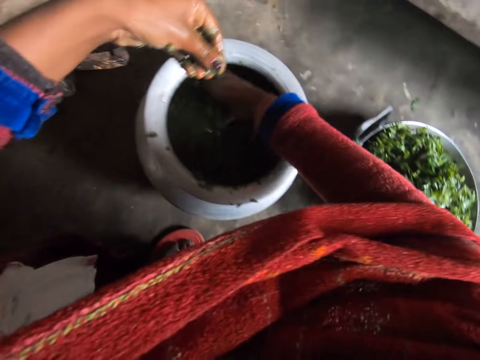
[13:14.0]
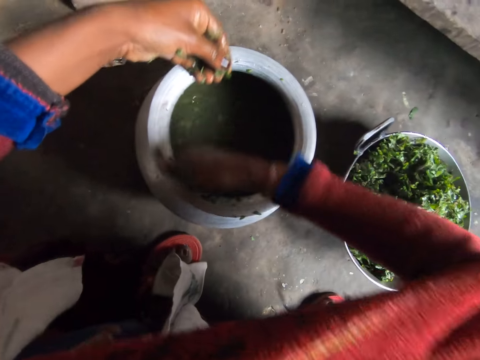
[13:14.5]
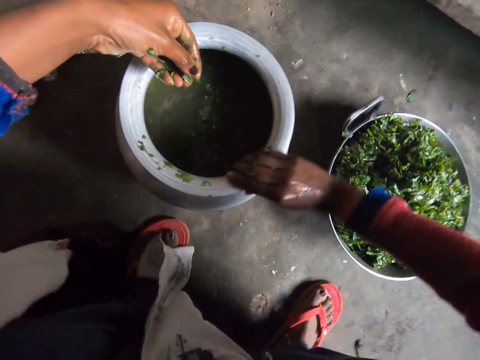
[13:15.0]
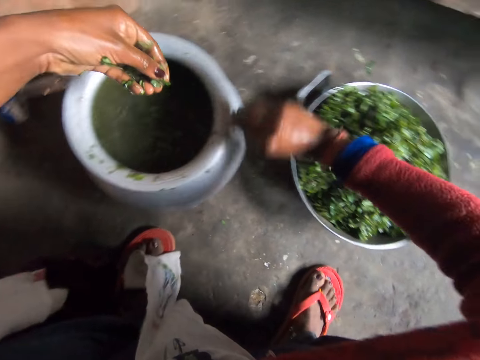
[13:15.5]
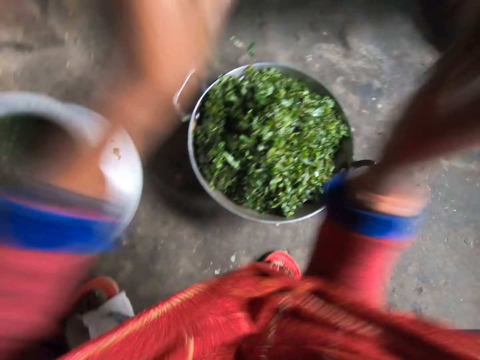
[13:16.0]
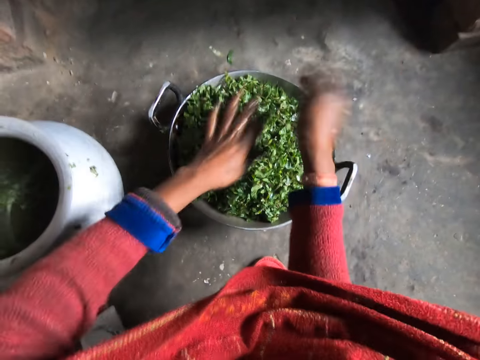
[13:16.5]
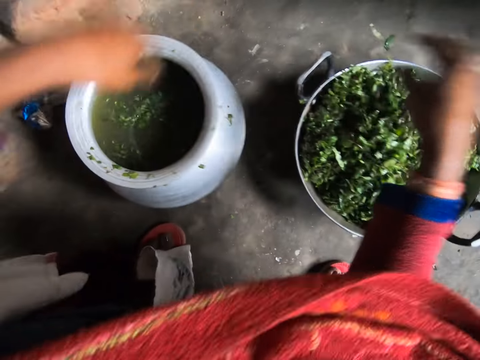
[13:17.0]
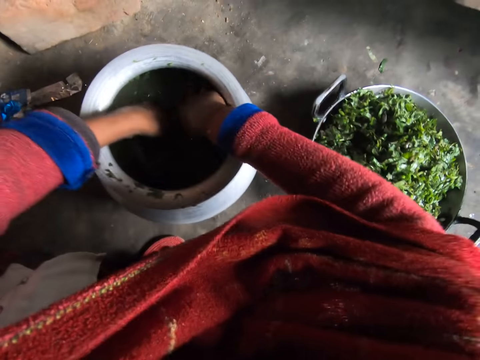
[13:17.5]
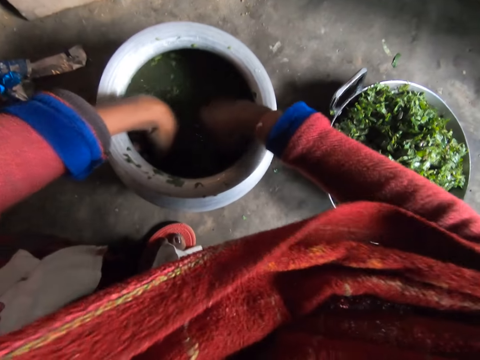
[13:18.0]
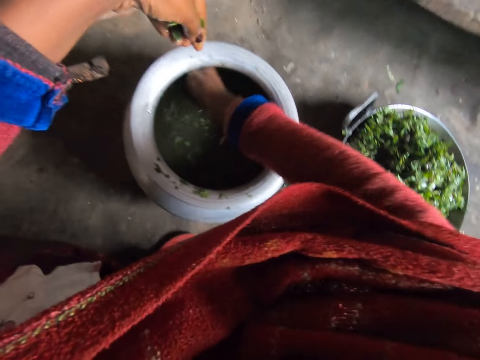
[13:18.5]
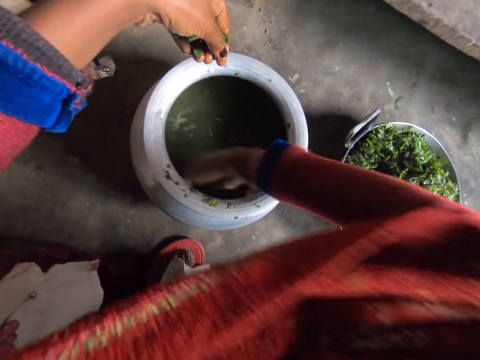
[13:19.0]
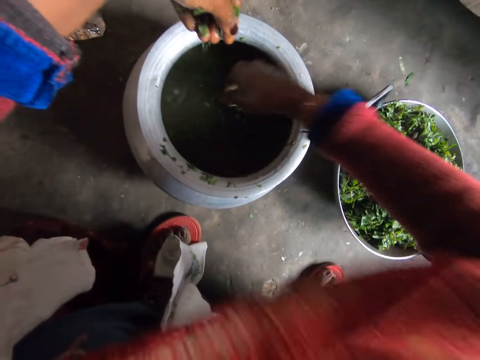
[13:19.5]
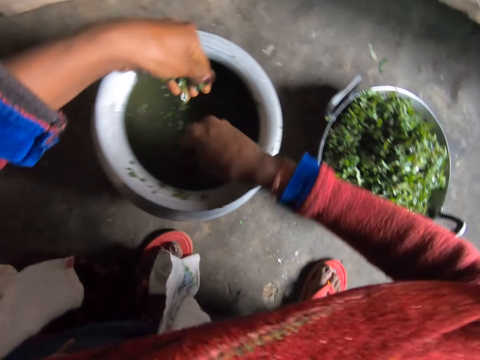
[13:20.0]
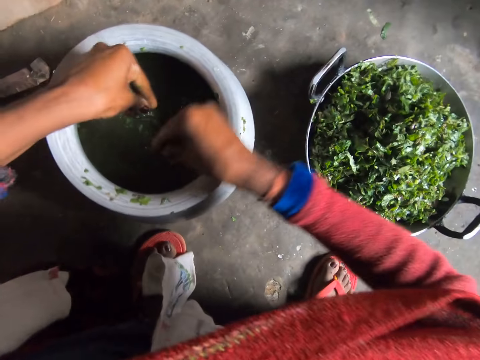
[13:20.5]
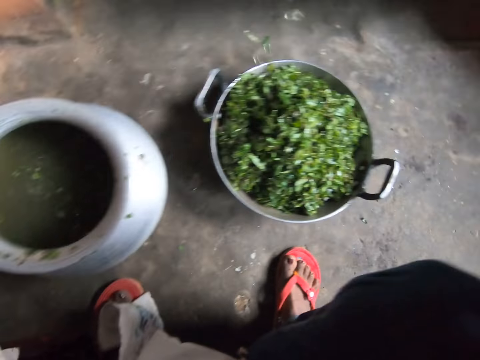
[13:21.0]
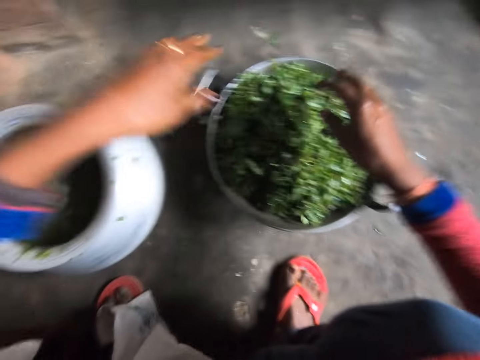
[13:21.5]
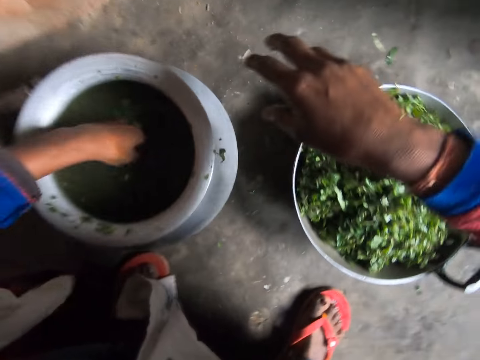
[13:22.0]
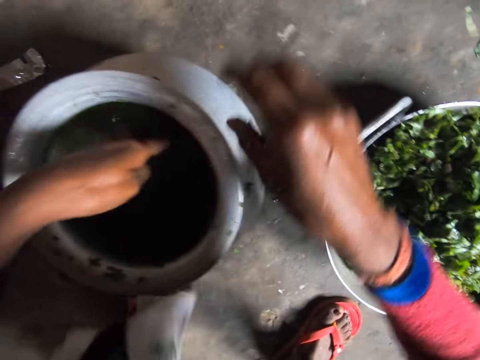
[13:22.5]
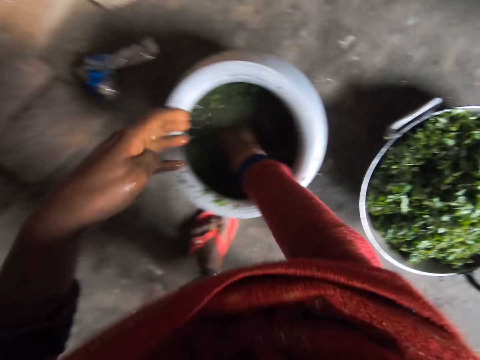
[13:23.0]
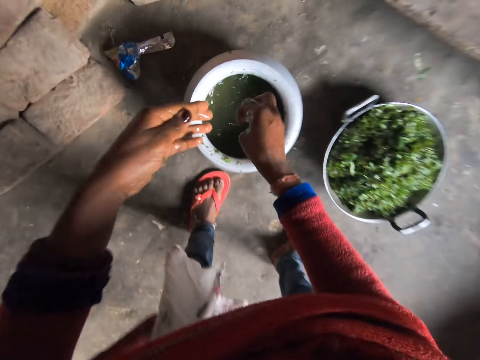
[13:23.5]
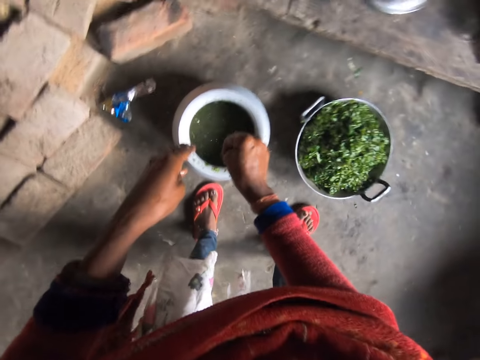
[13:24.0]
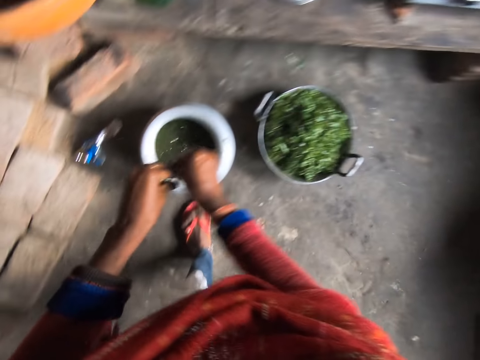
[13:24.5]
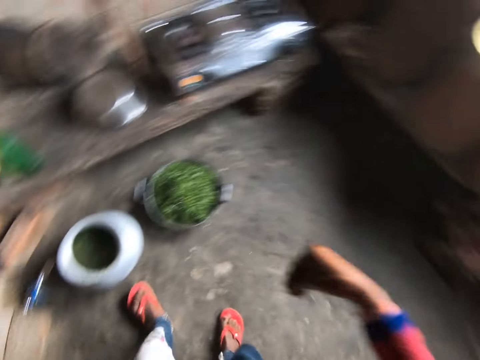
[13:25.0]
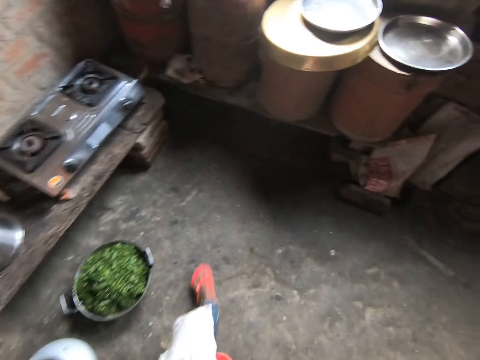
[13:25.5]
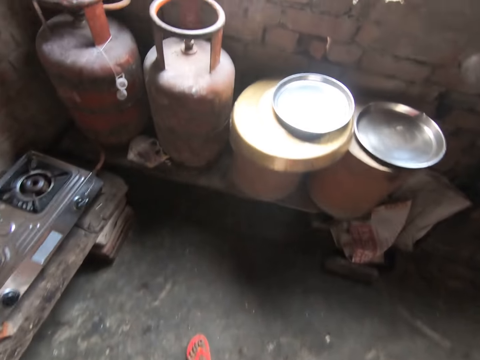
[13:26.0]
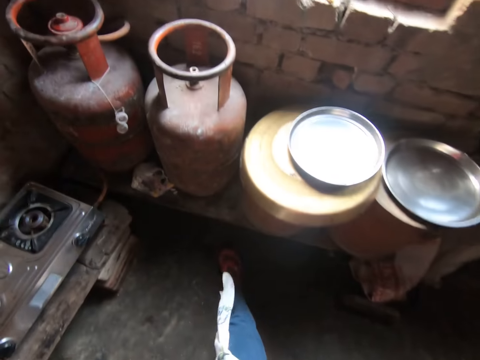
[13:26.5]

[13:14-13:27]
The camera wearer converses. They pick the greens. They put the greens in the metal basin. They shake the hands. They pick the greens. They put the greens in the metal basin. They converse. They rinse the left hand. They rinse the right hand. They stand. They shake both hands. They move the hand. They step forward.

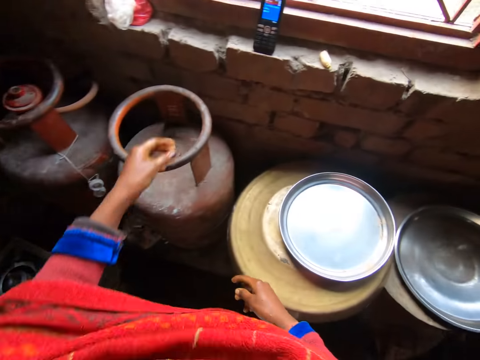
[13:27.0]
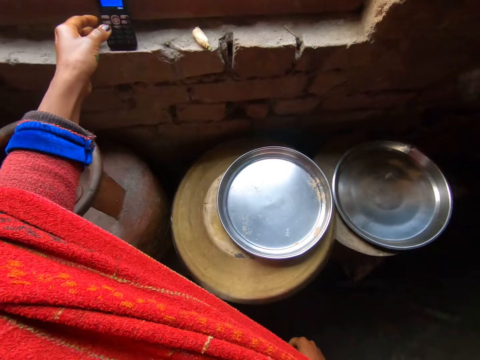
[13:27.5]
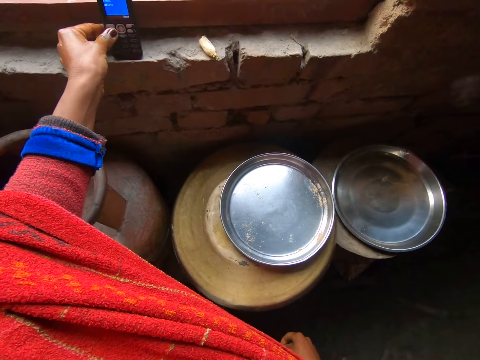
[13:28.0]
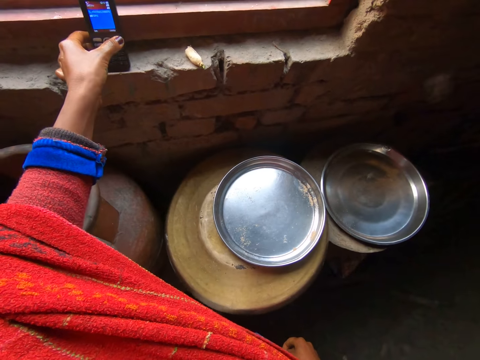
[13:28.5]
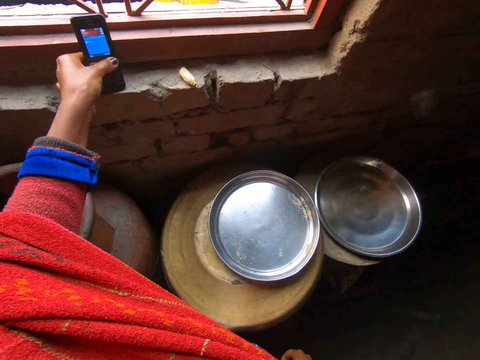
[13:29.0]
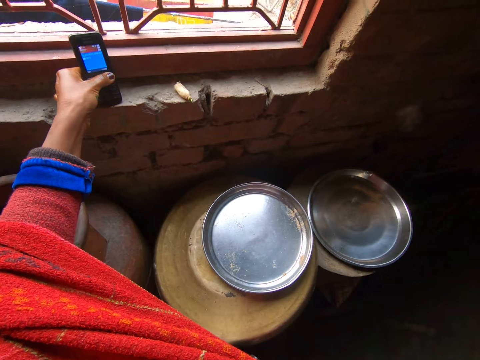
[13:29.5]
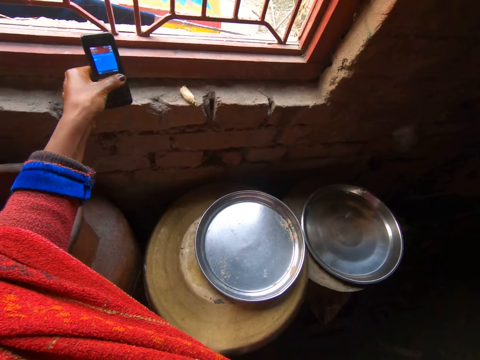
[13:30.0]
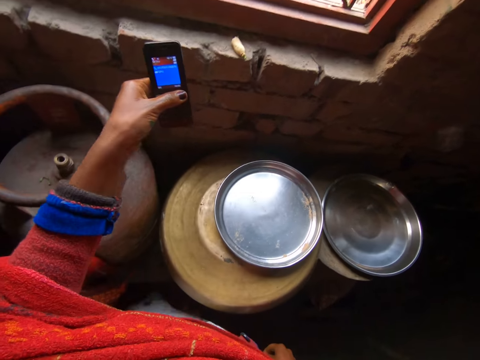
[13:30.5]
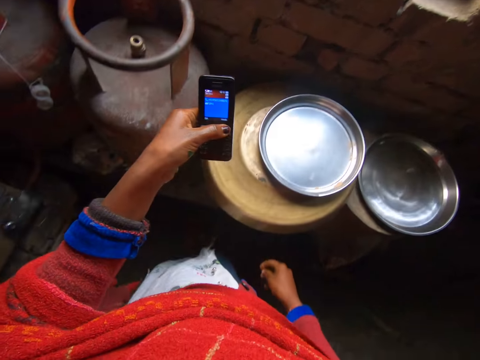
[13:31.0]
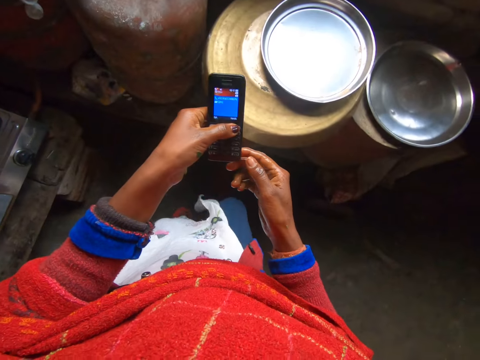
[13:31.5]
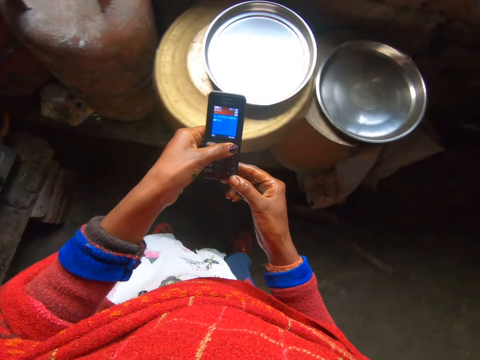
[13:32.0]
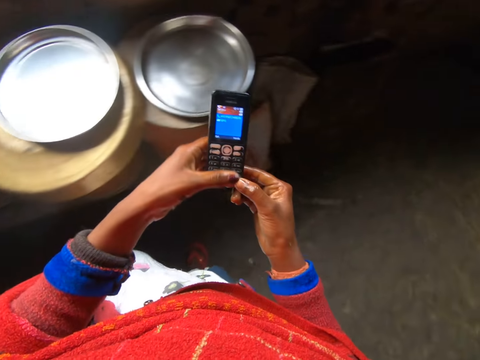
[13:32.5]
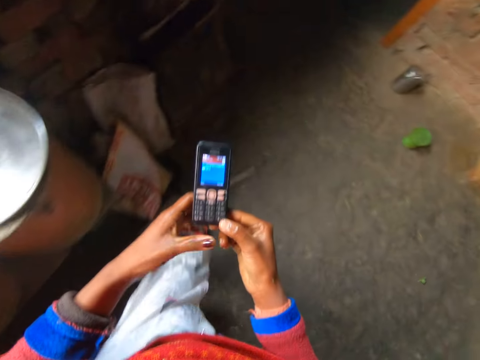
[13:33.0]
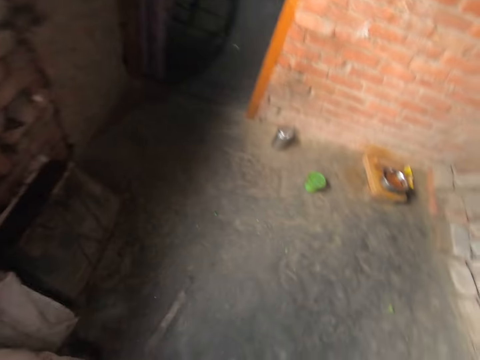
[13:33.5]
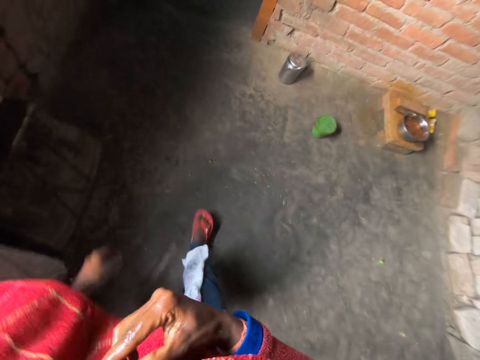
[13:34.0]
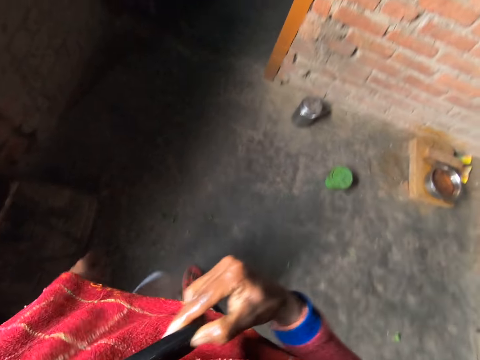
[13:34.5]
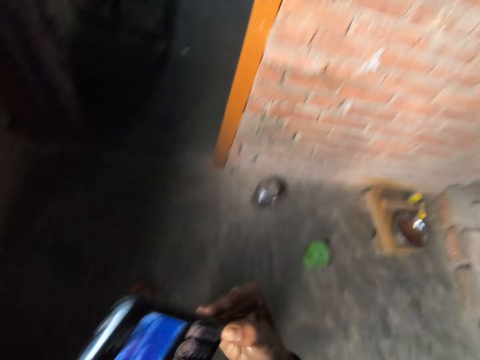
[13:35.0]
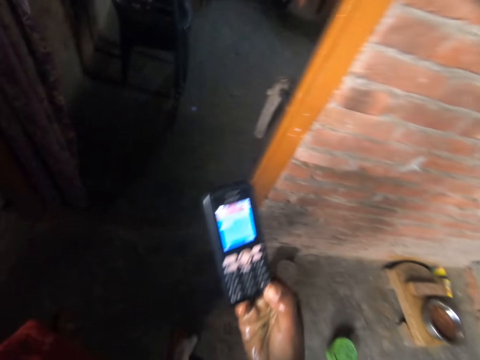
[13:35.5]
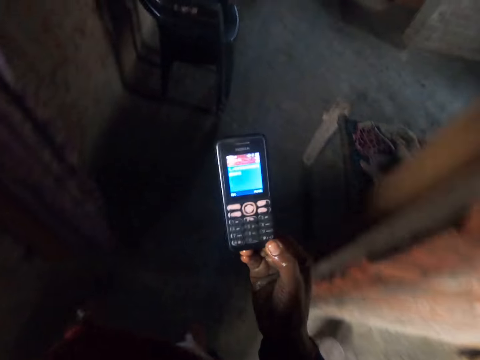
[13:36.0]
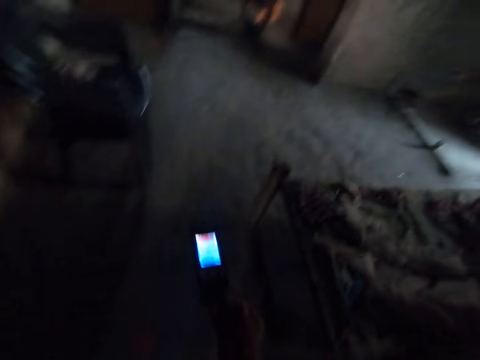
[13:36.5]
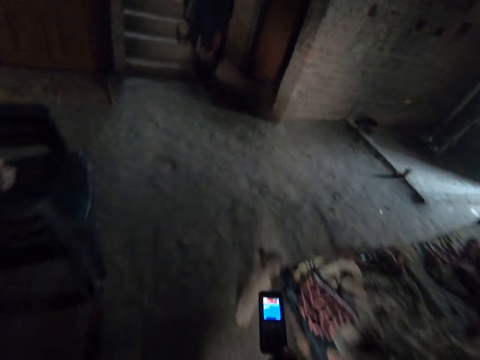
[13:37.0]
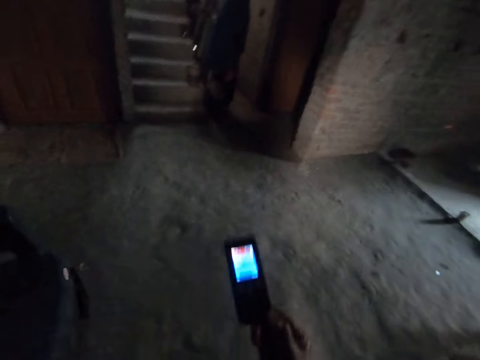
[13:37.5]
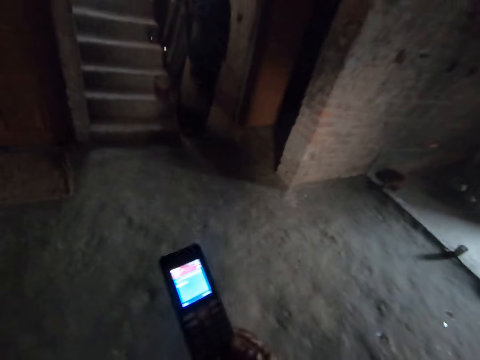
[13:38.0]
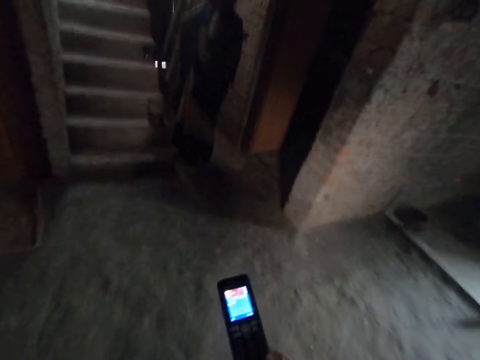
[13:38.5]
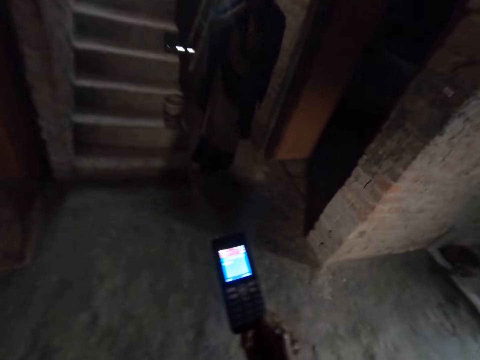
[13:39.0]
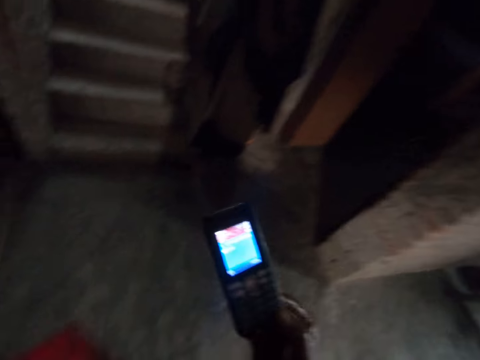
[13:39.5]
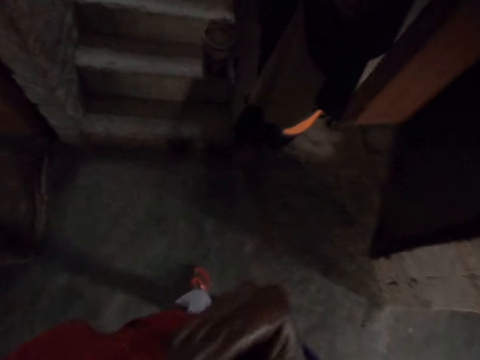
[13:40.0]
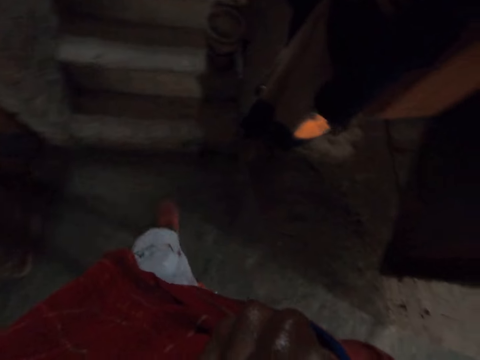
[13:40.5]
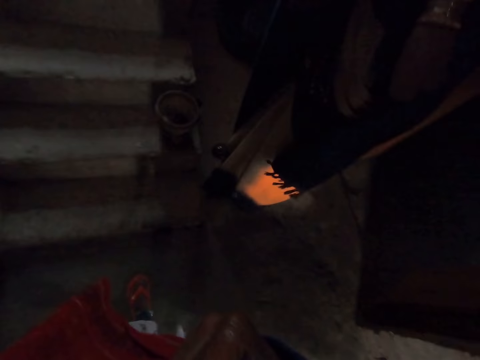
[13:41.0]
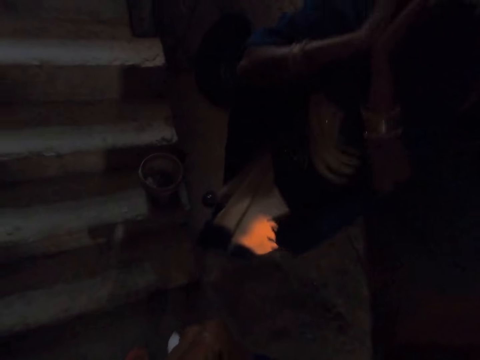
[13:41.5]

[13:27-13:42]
The camera wearer presses the phone button. They operate the phone by the window with the left hand. They pick the phone up with the left hand. They operate the phone with the left hand. They hold the phone with both hands. They step forward. They converse on the phone. They pass the phone to the right hand. They place the phone against the left ear. They remove the phone from against the left ear. They converse. They walk out of the kitchen. A lady appears. The camera wearer places the phone against the left ear.
